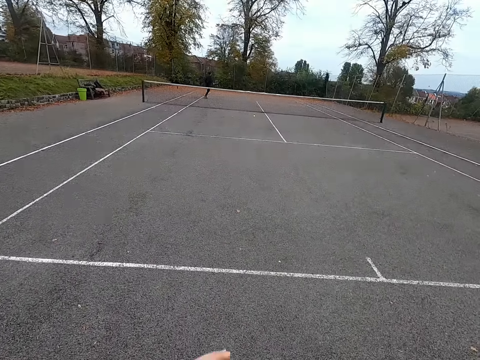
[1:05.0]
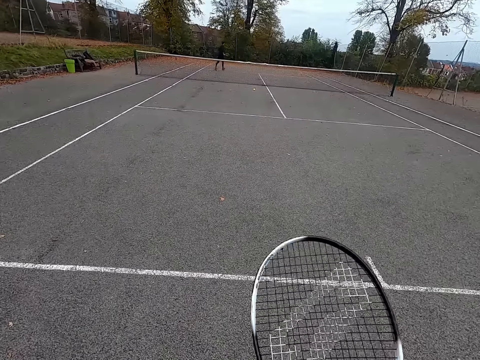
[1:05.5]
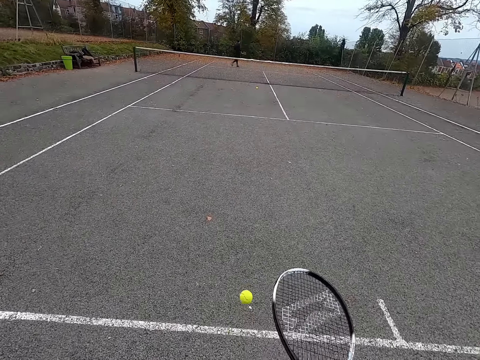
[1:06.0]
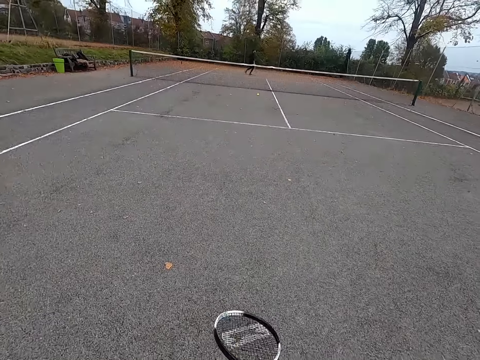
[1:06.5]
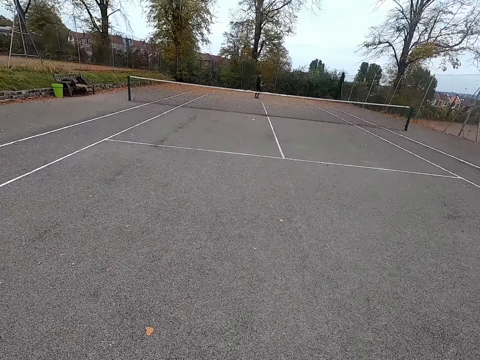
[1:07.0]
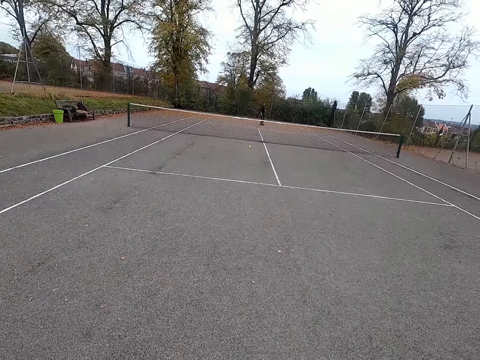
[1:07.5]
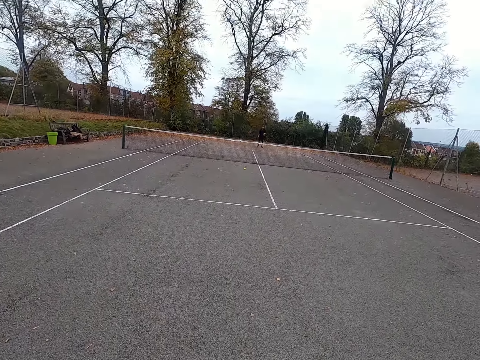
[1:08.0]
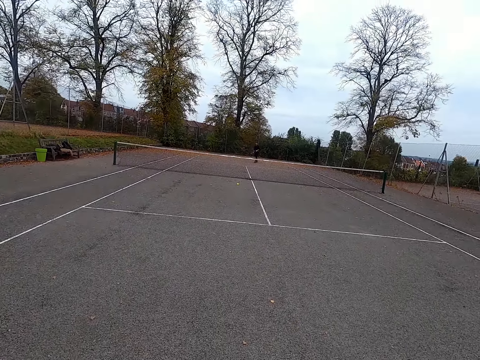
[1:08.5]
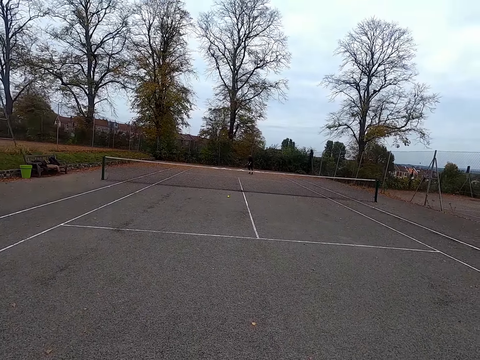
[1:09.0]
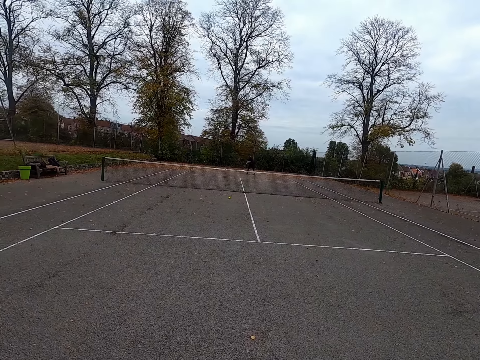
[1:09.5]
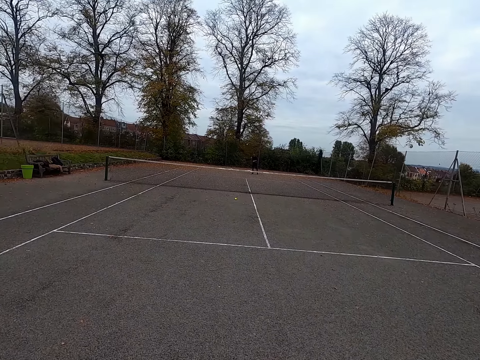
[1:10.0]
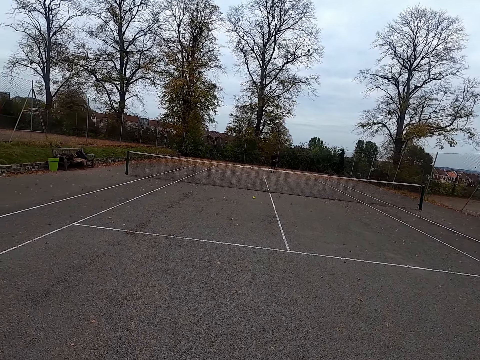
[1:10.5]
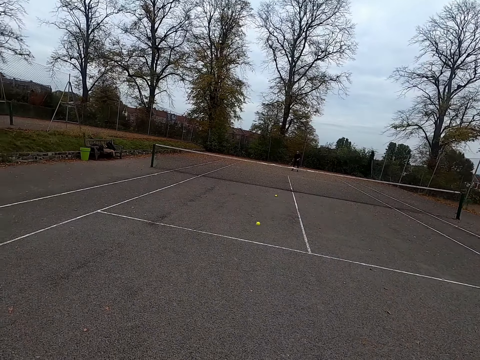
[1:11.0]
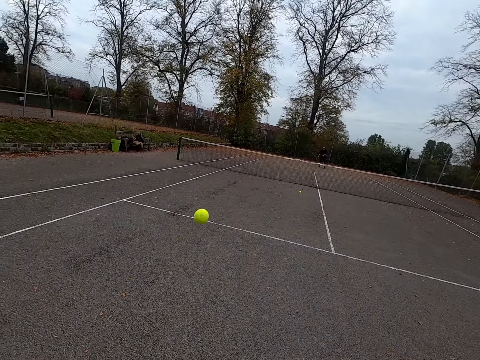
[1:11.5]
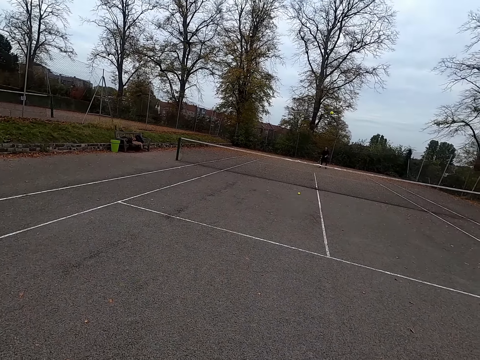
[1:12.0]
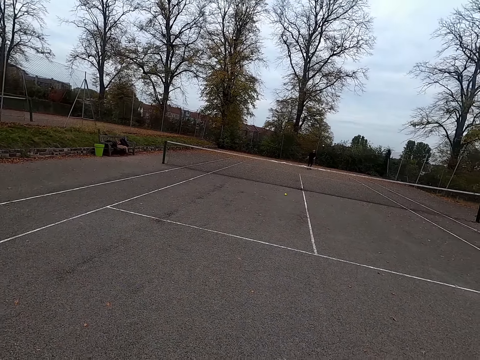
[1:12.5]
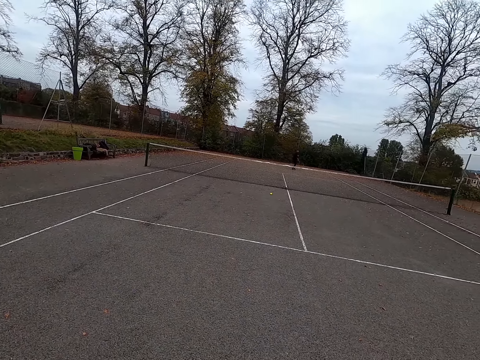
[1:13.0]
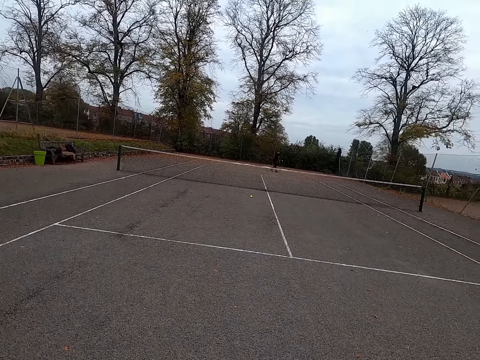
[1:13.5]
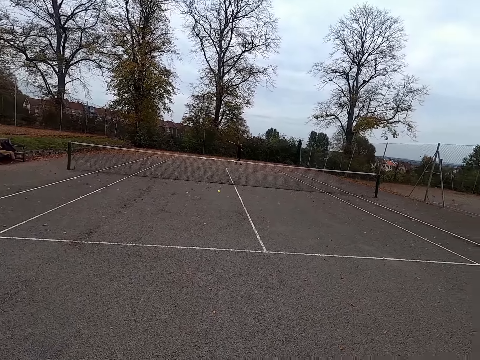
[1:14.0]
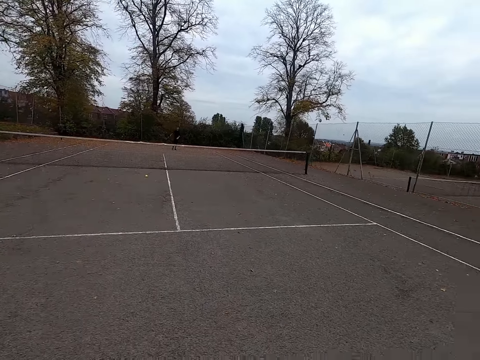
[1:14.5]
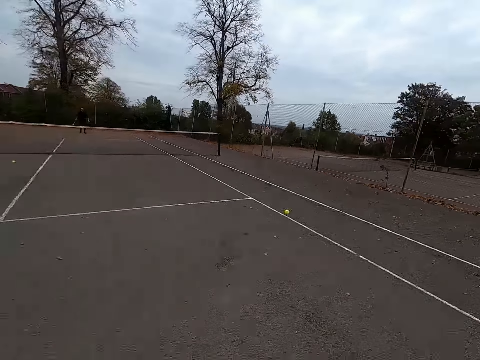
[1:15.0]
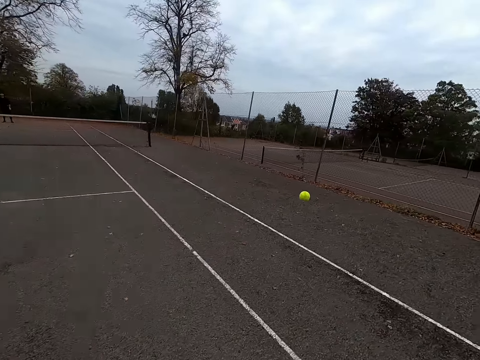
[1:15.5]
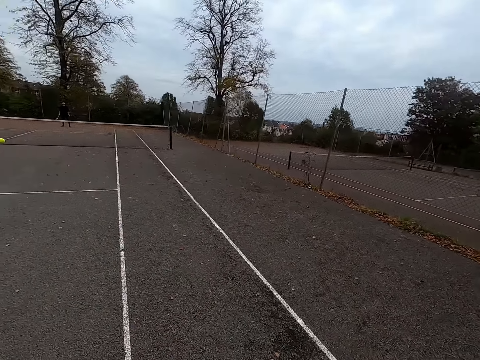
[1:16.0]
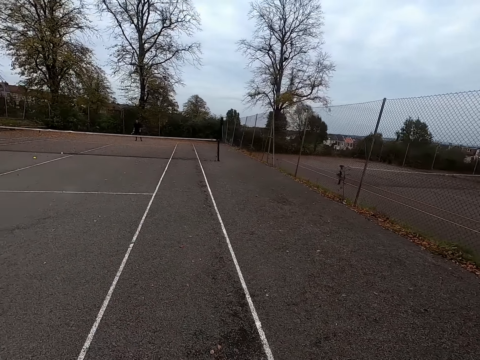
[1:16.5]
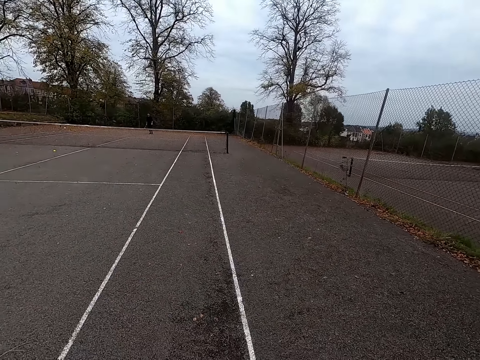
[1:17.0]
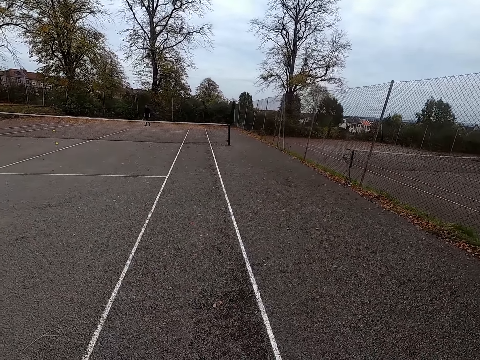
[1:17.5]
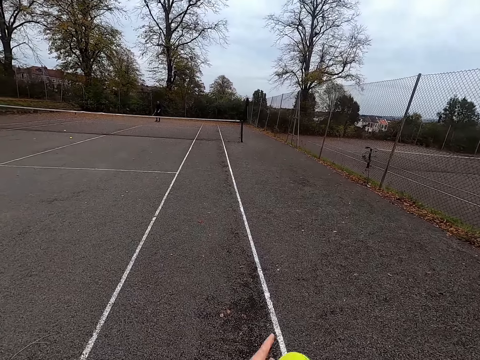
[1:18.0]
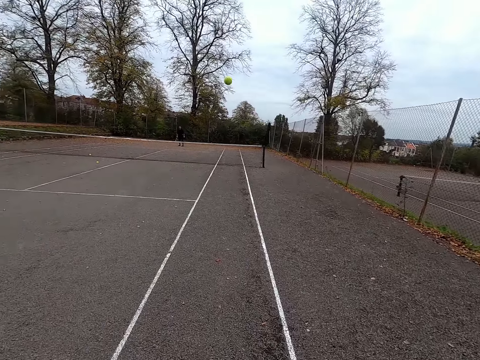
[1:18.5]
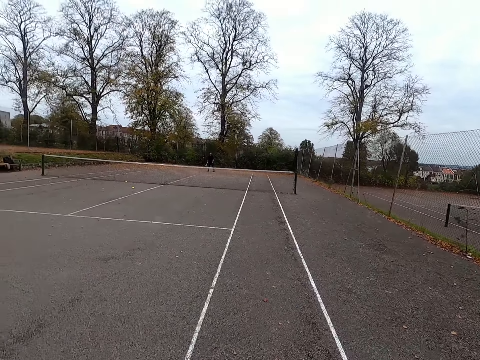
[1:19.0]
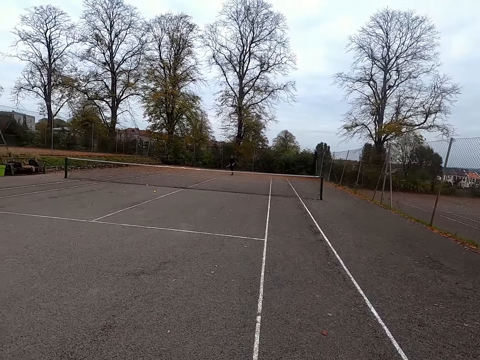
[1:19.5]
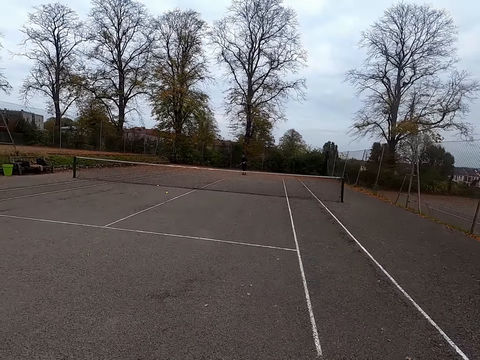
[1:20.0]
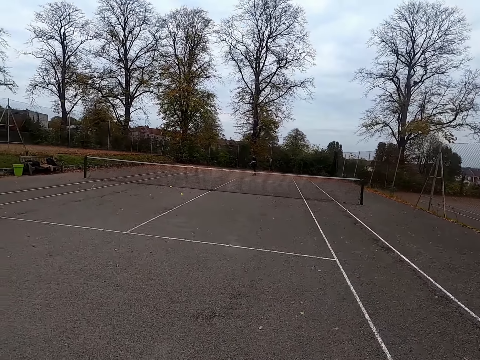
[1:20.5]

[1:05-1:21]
The camera wearer dribbles the ball. They throw the ball with the tennis bat. The man throws the ball with the tennis bat. The camera wearer throws the ball with the tennis bat. The man throws the ball with the tennis bat. The camera wearer throws the ball with the tennis bat. They walk around.

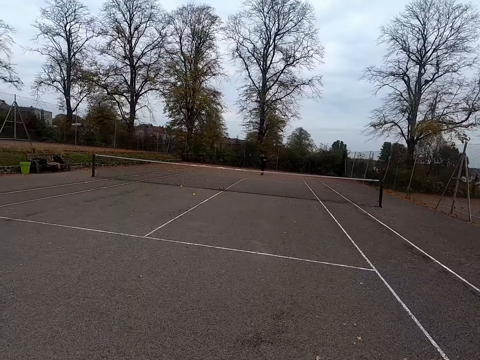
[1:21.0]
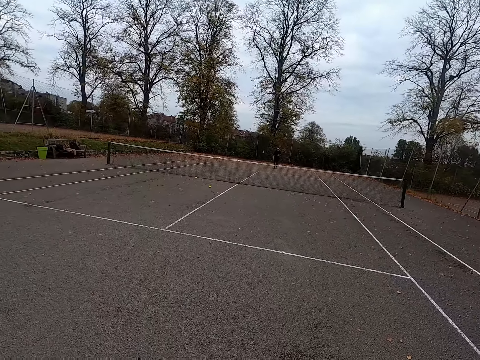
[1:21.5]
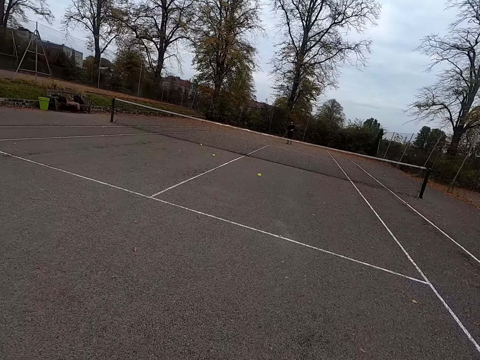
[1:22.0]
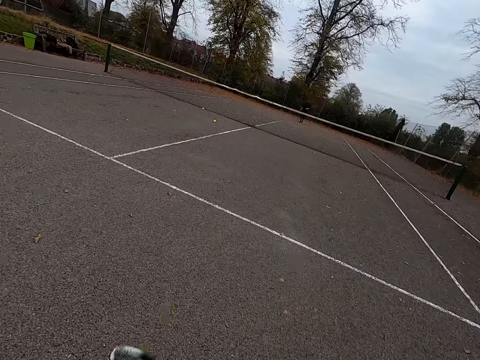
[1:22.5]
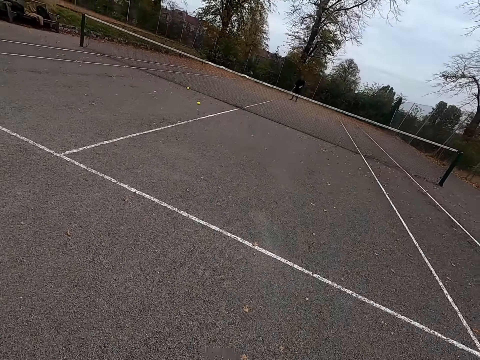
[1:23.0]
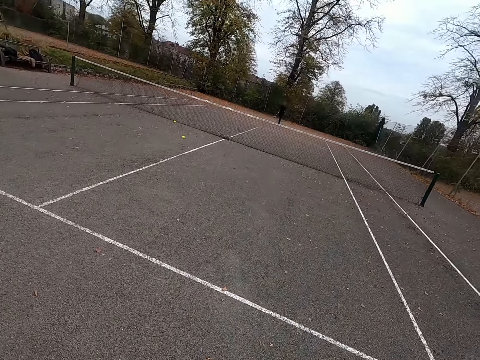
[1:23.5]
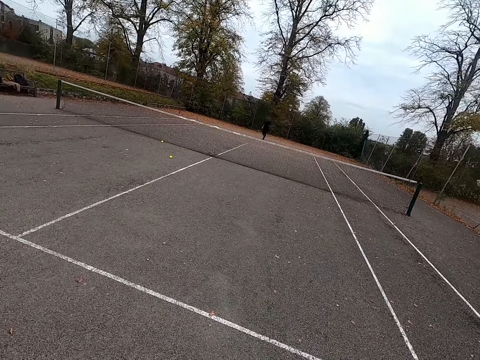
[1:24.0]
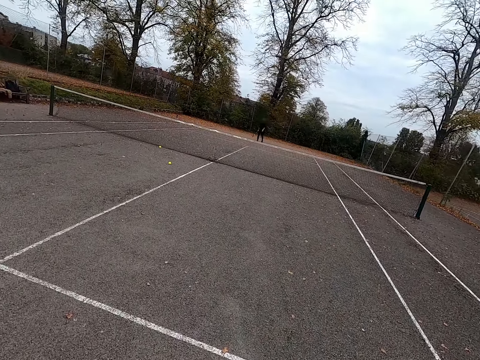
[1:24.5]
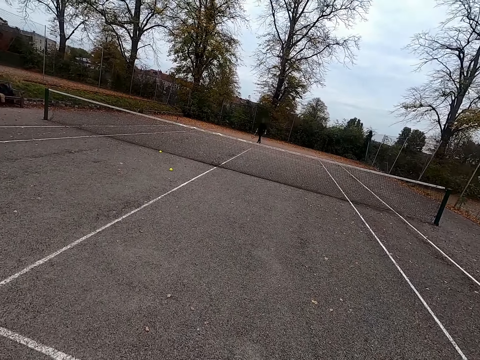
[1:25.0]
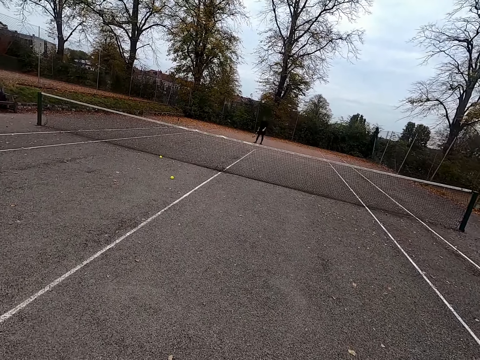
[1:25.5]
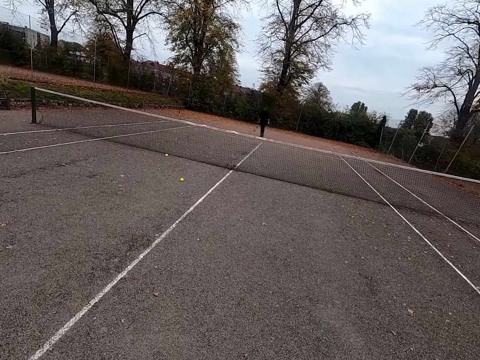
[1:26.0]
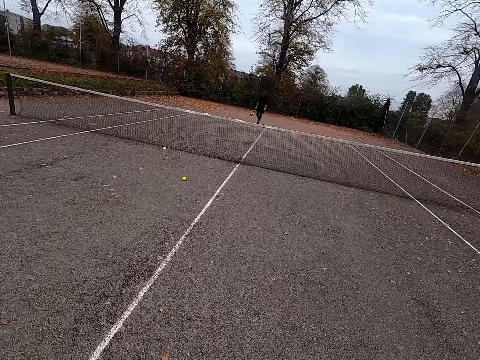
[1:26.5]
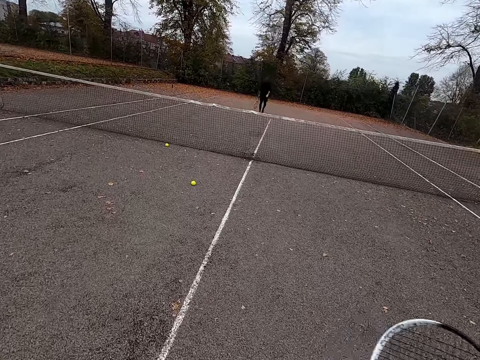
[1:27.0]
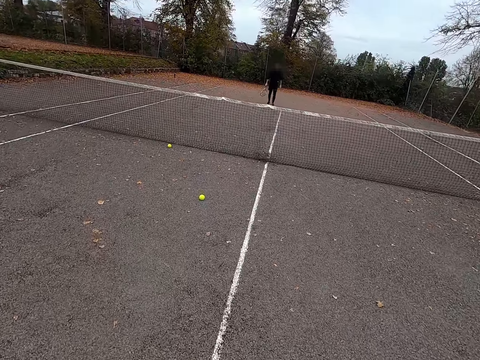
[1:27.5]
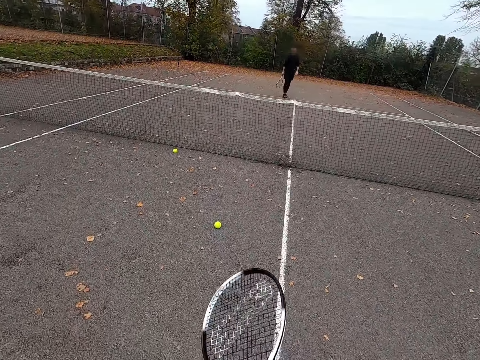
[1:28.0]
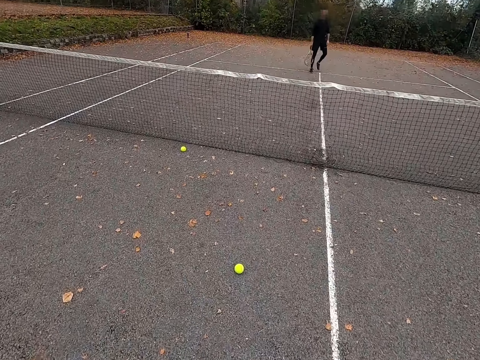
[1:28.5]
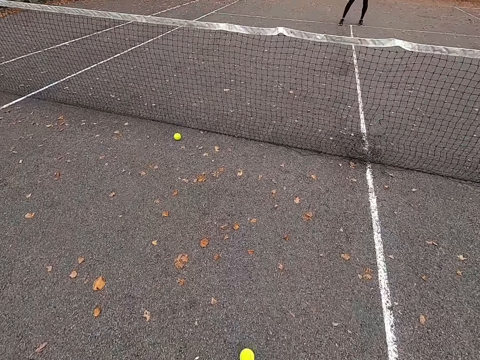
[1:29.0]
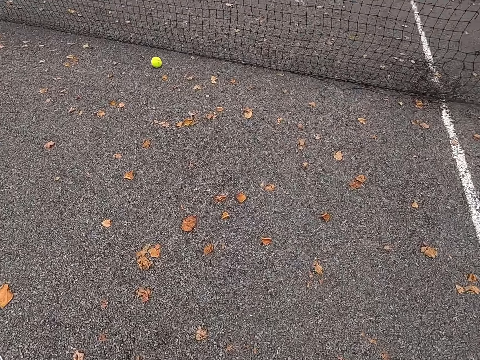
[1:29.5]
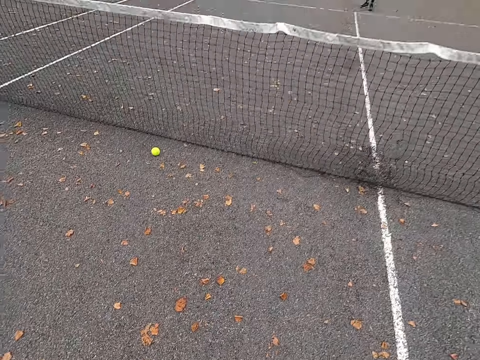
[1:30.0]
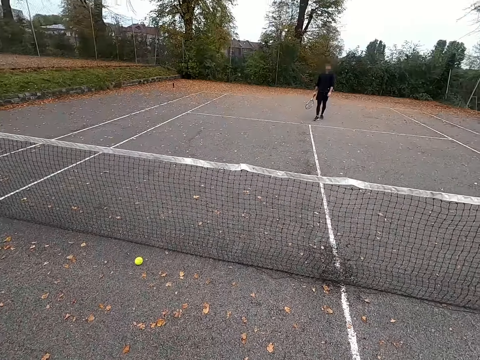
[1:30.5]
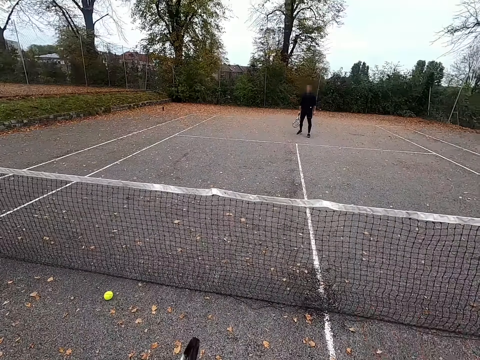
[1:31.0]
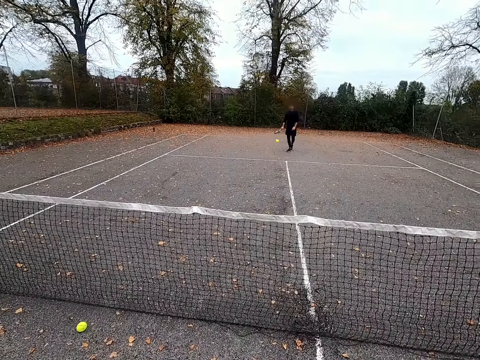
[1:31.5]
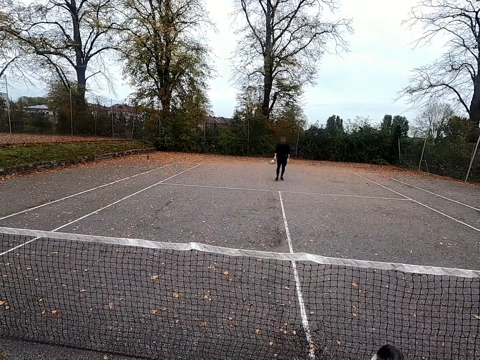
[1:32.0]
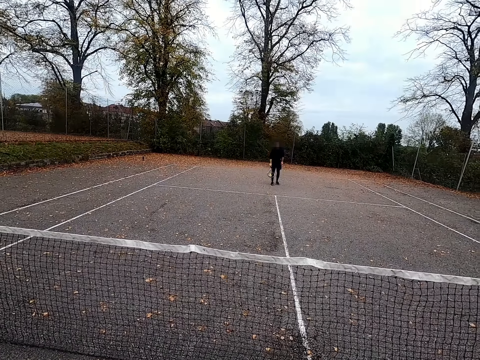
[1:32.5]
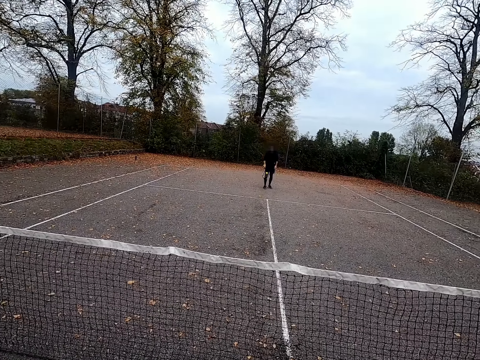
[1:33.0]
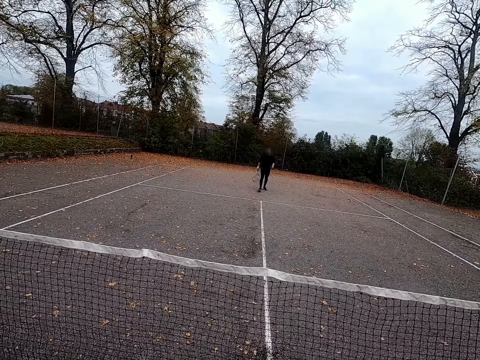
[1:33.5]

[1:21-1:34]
The man plays against the camera wearer. The camera wearer walks around. The man walks around. The camera wearer picks up the tennis ball. They throw the tennis ball to the man.
